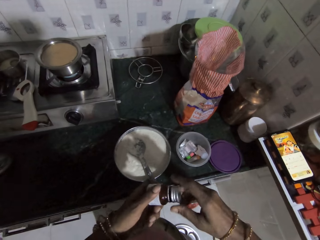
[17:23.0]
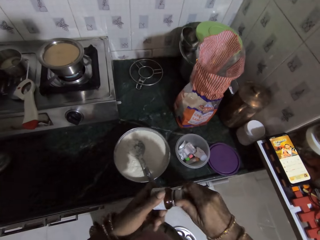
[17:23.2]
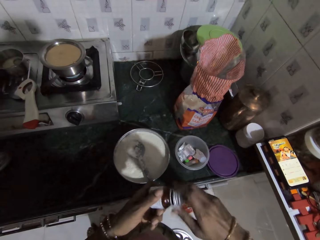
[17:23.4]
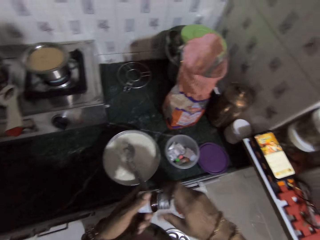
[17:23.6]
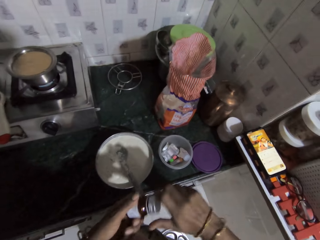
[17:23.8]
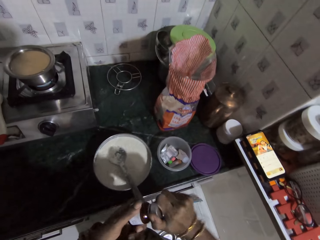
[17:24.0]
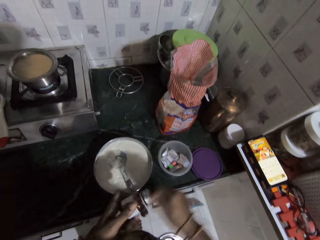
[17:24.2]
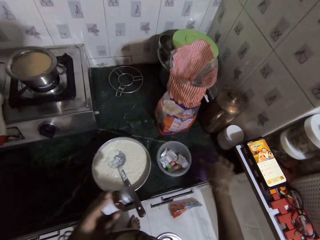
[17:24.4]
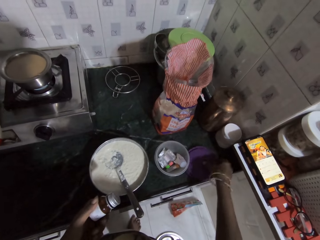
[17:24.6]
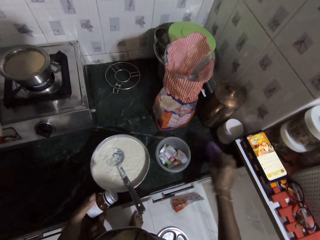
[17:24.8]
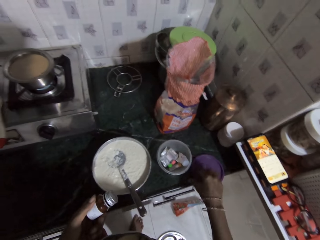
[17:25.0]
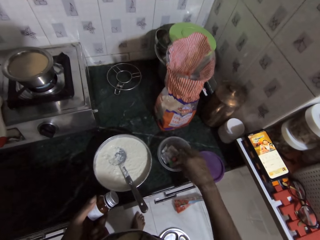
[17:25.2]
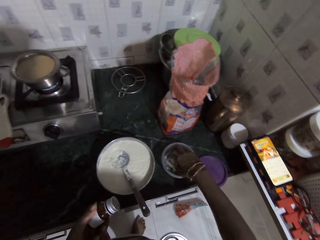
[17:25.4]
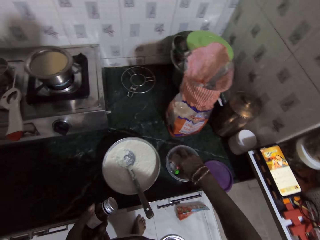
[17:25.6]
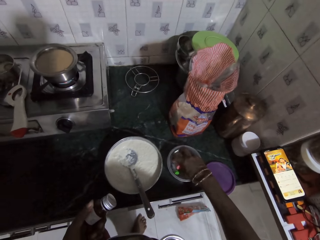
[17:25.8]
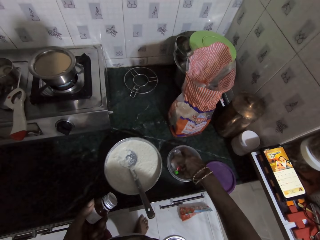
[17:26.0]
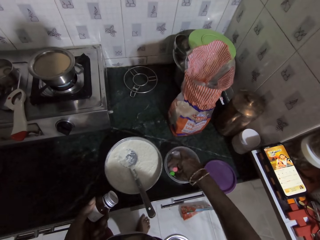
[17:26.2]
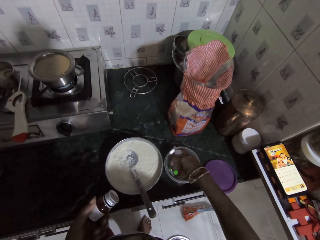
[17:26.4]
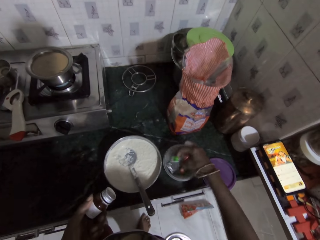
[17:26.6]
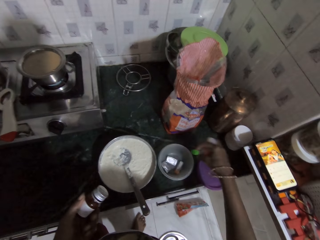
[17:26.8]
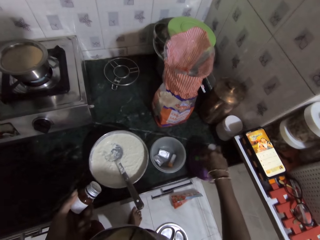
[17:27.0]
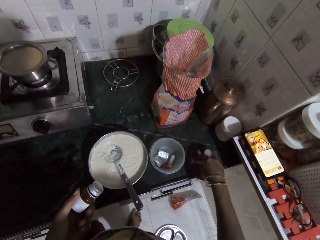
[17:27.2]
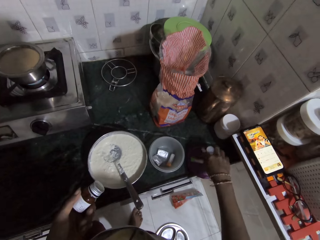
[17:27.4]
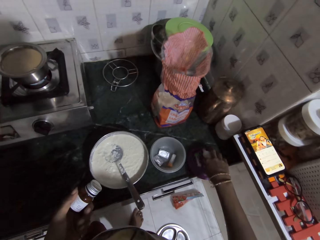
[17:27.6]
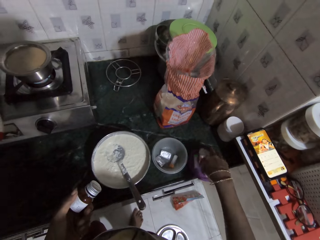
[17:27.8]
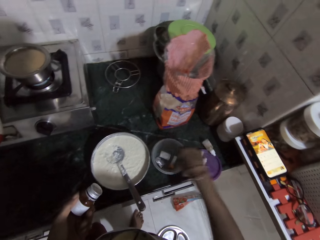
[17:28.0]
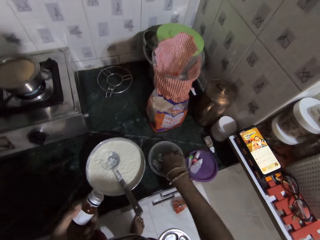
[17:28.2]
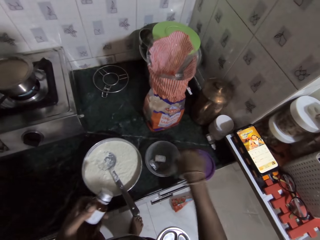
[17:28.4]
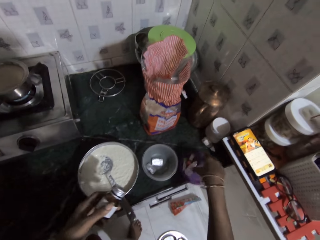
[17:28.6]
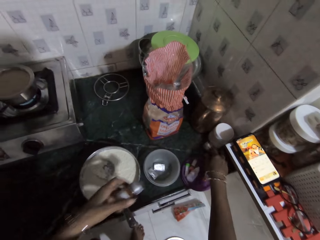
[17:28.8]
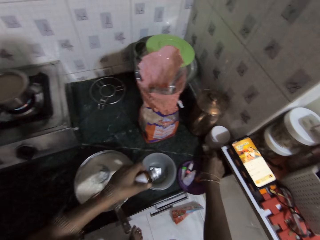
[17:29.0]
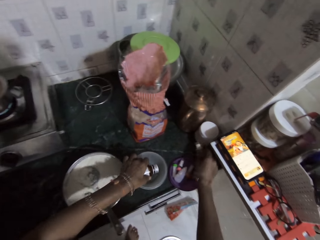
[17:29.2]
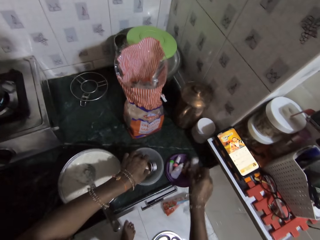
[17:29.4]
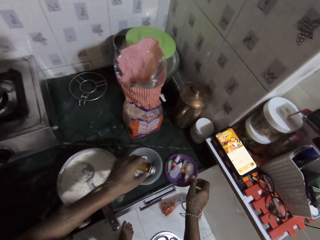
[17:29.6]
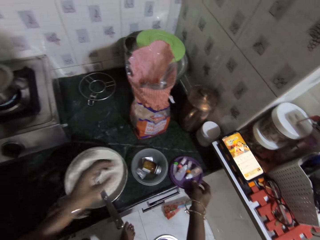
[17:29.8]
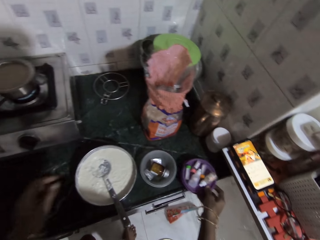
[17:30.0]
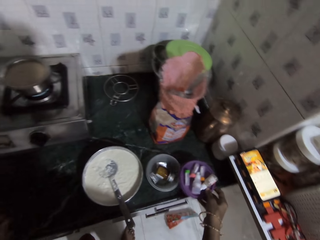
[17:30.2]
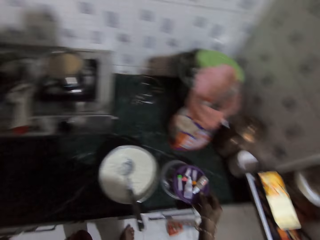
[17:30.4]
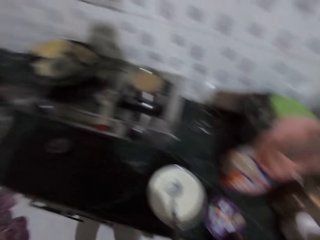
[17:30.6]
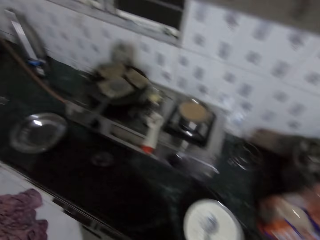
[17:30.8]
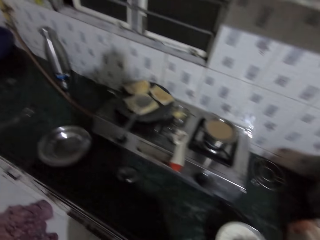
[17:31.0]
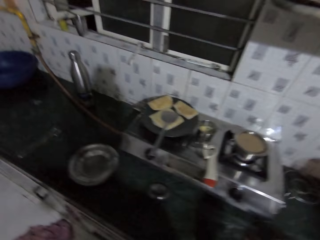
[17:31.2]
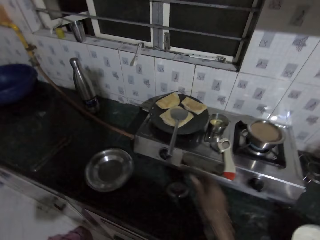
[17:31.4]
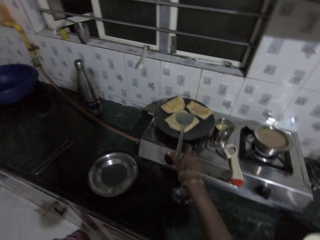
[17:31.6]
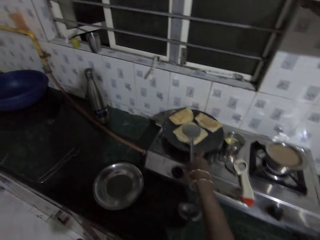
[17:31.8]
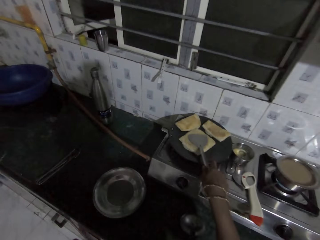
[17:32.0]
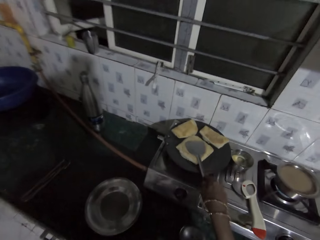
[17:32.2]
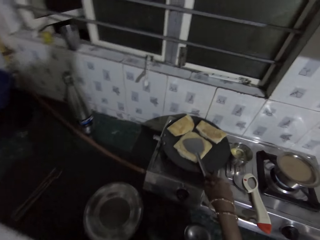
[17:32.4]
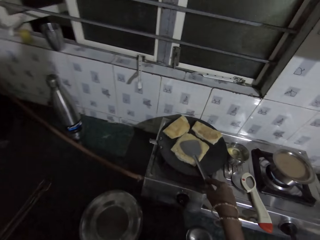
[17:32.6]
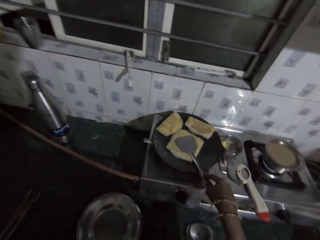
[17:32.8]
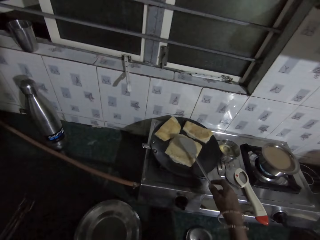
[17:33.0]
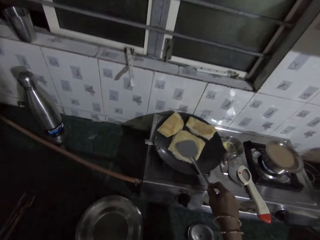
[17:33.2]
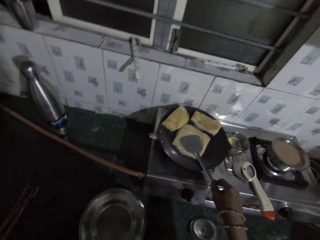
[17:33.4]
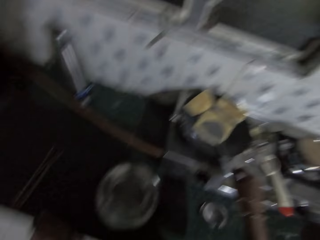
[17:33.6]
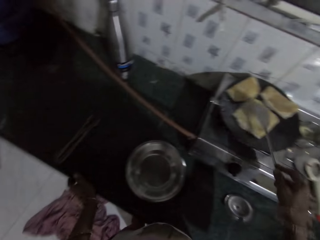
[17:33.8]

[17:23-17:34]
The camera wearer picks up a cover from the countertop with his right hand. He places the cover on the countertop with his right hand. He inspects a container. He picks up some bottles from the container with his right hand. He places the bottles in the cover on the countertop with his right hand. He picks up a bottle from the container with his right hand. He places a bottle in the container with his left hand. He places a bottle in the cover on the countertop with his right hand. He picks up the cover from the countertop with his right hand. He places the cover on the container with his right hand. He walks around the kitchen. He picks up the spatula from the pan with his right hand. He toasts the bread.

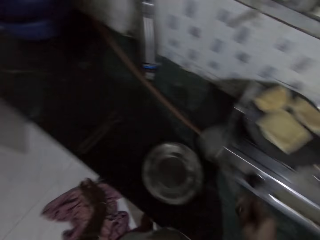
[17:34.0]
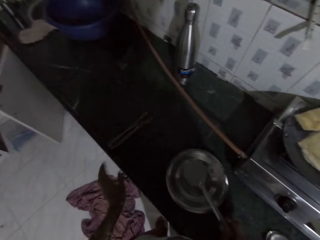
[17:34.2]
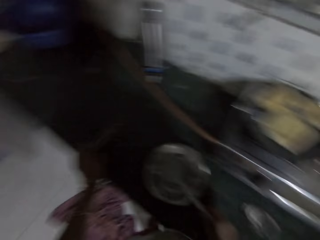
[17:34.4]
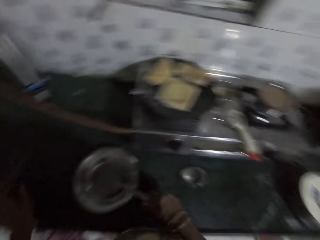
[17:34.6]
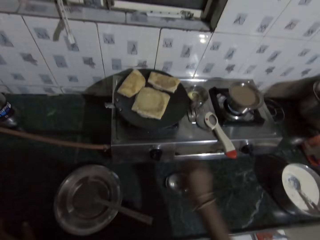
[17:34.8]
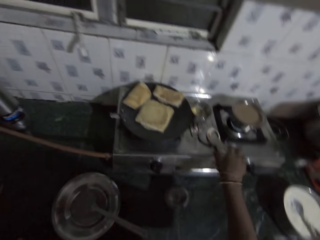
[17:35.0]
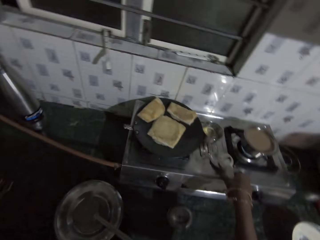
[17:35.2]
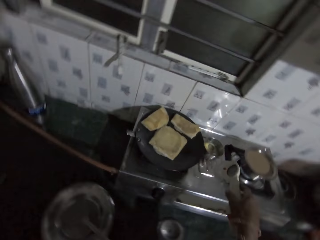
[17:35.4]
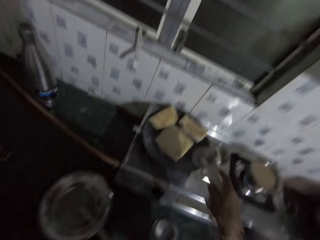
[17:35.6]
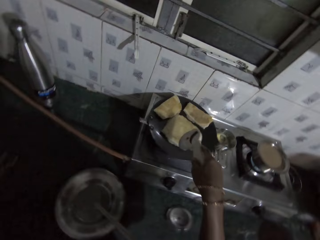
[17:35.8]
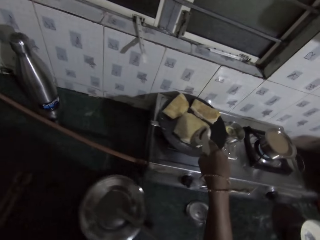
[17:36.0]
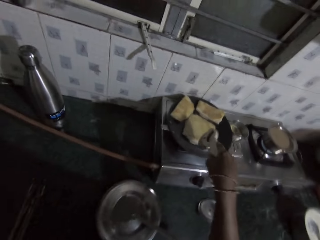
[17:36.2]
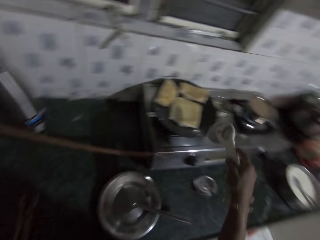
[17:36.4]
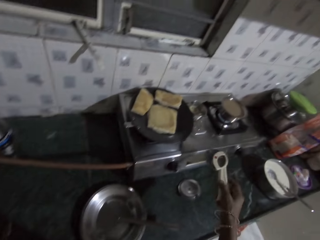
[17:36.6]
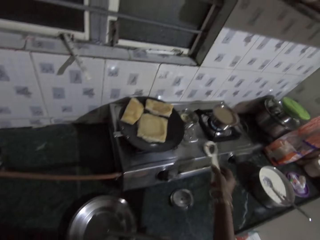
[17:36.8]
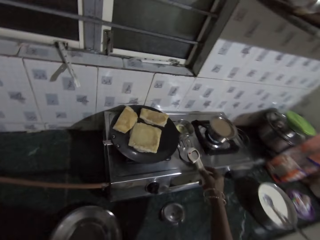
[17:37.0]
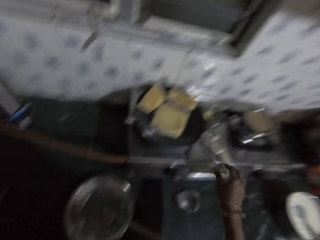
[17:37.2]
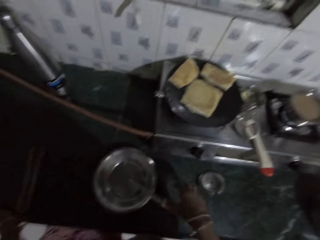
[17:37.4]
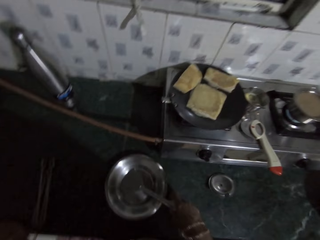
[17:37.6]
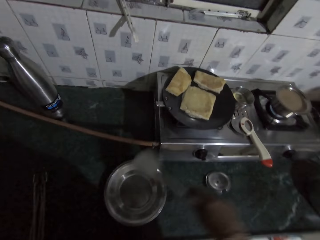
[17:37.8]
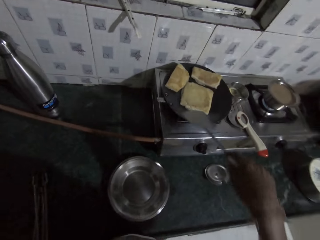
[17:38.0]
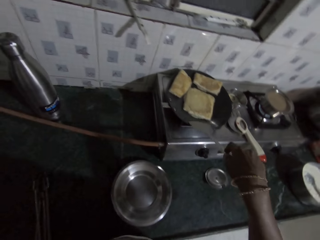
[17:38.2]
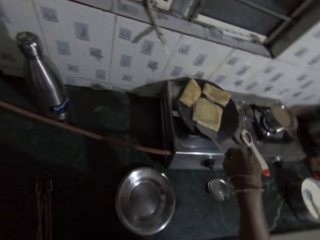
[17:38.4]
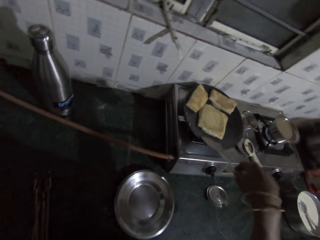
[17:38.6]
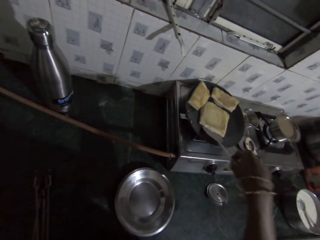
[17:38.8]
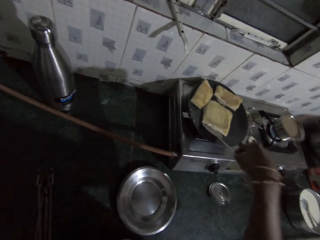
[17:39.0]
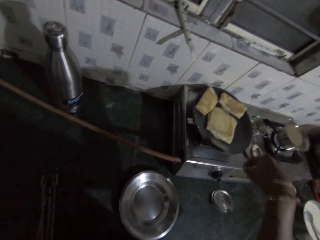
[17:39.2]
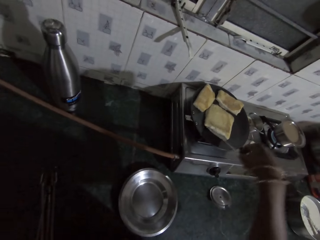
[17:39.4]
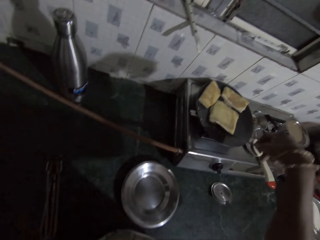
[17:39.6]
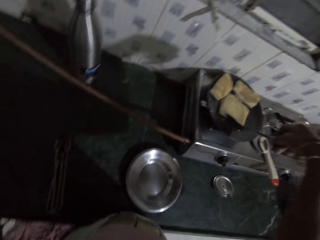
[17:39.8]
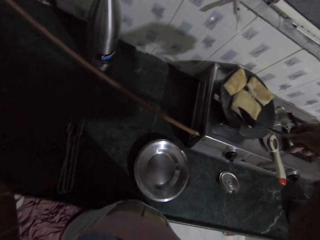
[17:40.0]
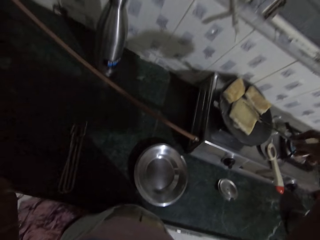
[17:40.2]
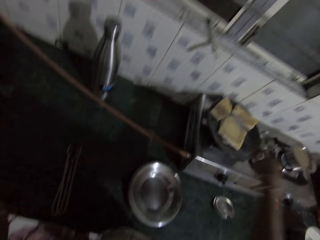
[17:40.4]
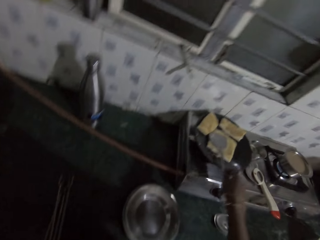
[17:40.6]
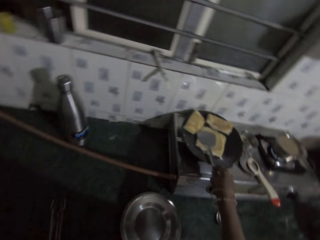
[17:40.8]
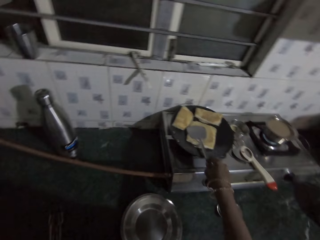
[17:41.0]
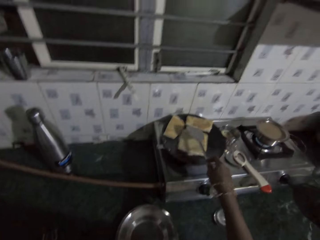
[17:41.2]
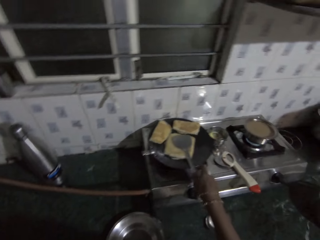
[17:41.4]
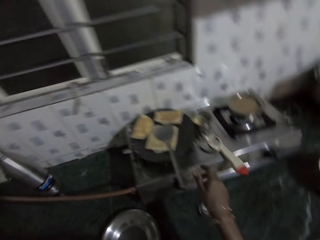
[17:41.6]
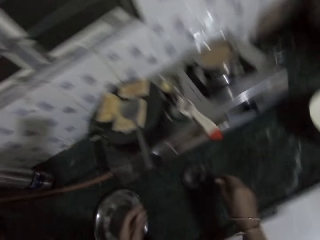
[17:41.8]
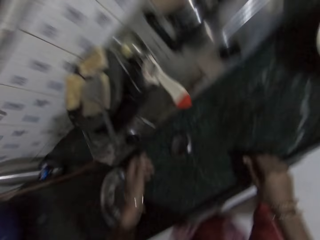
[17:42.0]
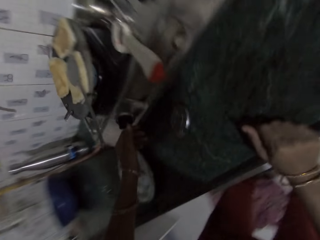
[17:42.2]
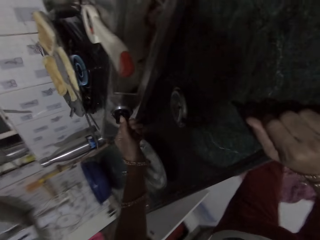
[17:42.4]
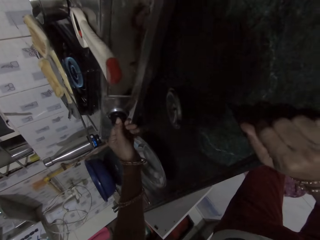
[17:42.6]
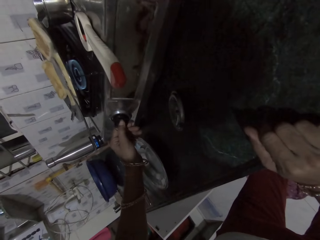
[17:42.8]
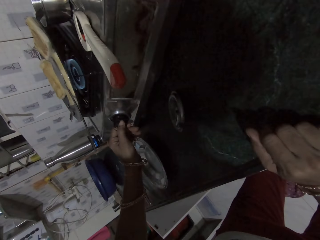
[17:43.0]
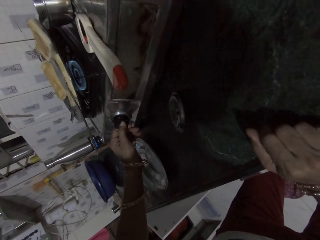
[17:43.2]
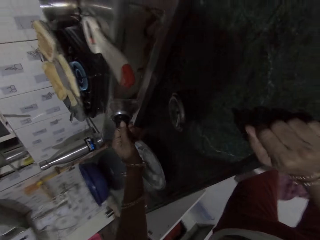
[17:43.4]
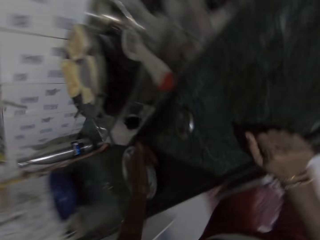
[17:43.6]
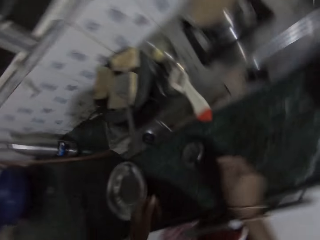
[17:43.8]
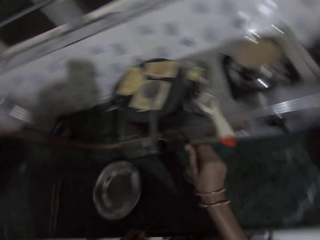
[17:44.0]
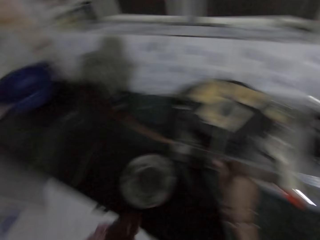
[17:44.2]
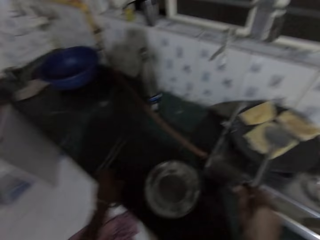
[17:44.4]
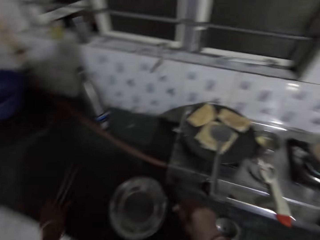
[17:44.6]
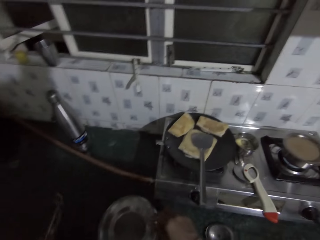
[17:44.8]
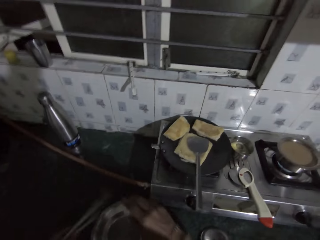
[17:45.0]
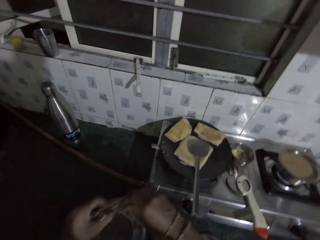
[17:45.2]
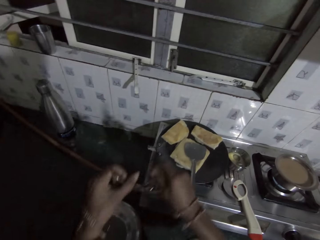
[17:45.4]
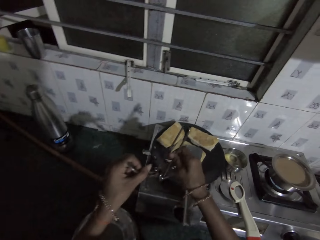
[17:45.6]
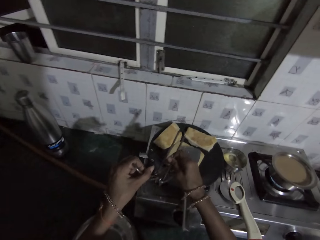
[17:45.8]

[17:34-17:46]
The camera wearer places the spatula in a plate on the countertop with his right hand. He picks up a pizza cutter from the cooker with his right hand. He cuts the toast bread. He touches the bread in the pan with the pizza cutter in his right hand. He places the pizza cutter on the cooker with his right hand. He picks up the spatula from the plate with his right hand. He scrapes the bread in the pan with the spatula in his right hand. He toasts the bread. He places the spatula on the pan with his right hand. He moves a knob on the cooker with his left hand. He picks up the pan clamp from the countertop with his left hand. He holds the pan clamp with both hands.
